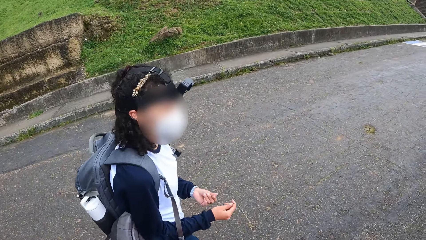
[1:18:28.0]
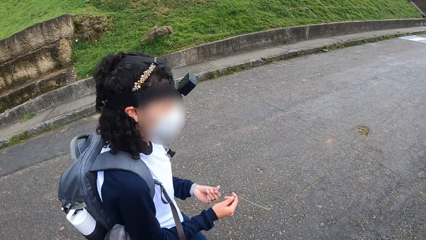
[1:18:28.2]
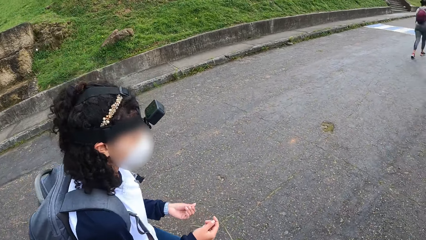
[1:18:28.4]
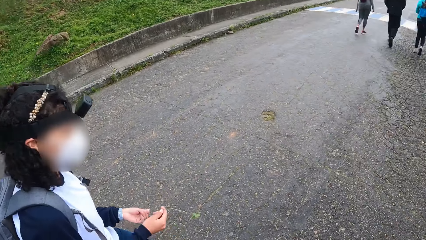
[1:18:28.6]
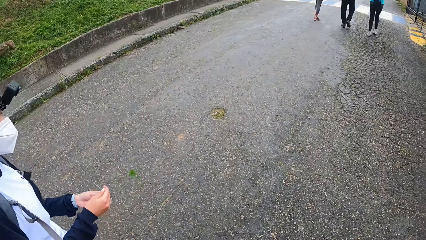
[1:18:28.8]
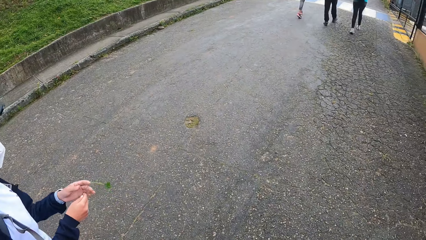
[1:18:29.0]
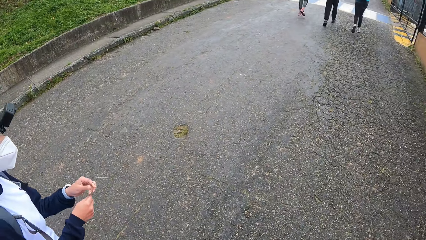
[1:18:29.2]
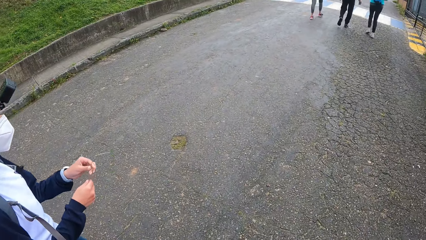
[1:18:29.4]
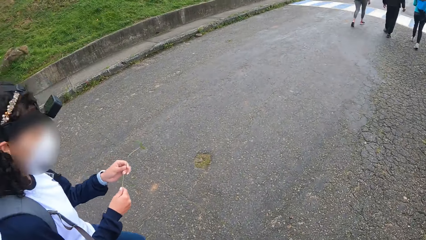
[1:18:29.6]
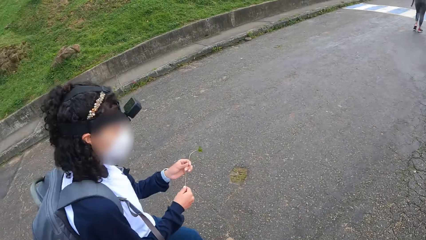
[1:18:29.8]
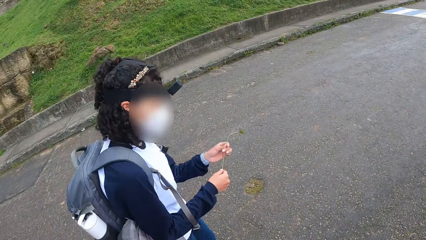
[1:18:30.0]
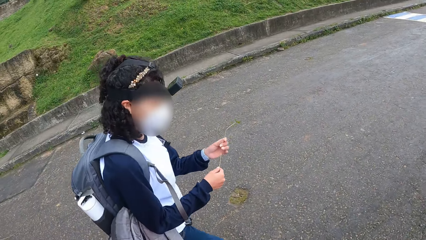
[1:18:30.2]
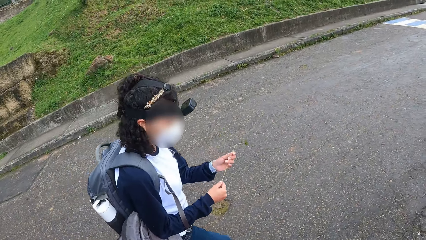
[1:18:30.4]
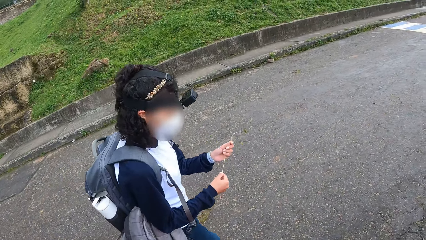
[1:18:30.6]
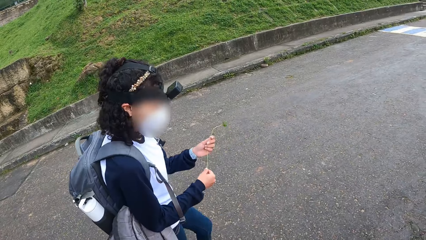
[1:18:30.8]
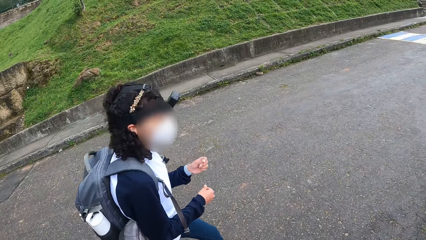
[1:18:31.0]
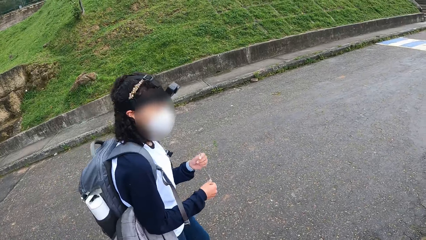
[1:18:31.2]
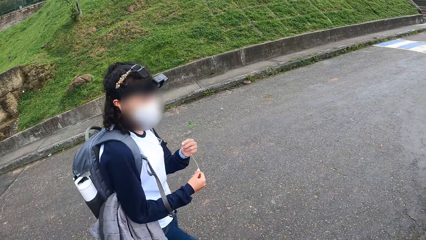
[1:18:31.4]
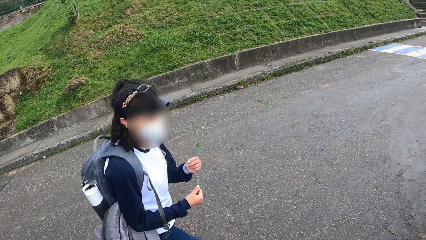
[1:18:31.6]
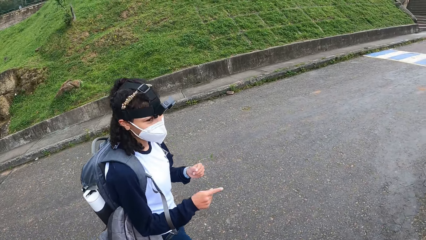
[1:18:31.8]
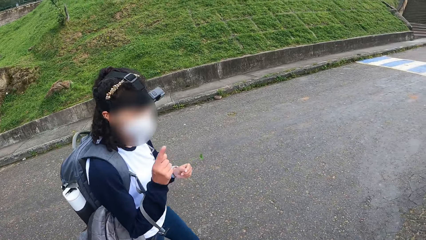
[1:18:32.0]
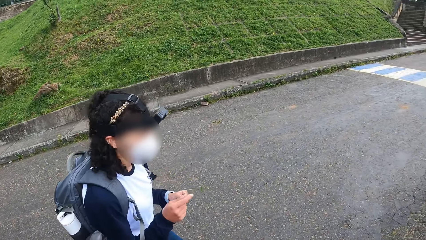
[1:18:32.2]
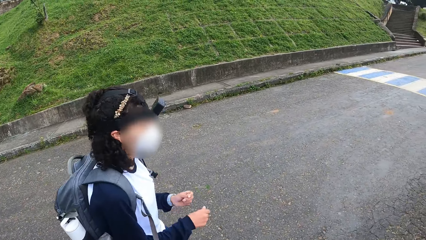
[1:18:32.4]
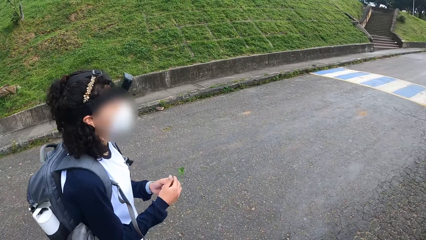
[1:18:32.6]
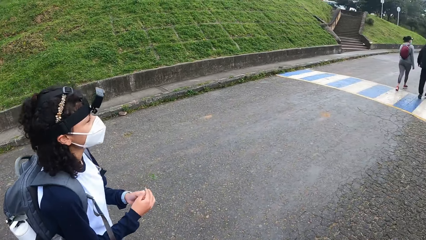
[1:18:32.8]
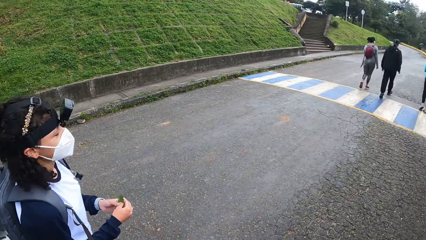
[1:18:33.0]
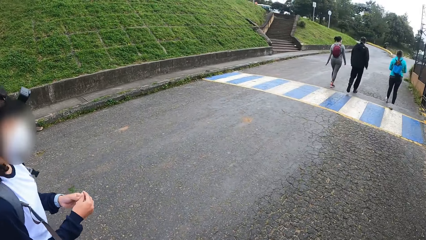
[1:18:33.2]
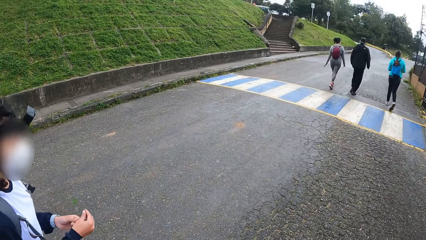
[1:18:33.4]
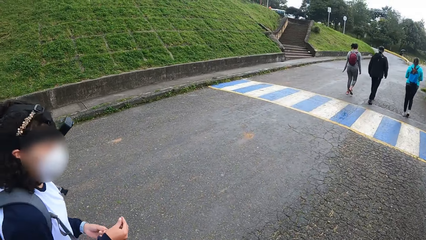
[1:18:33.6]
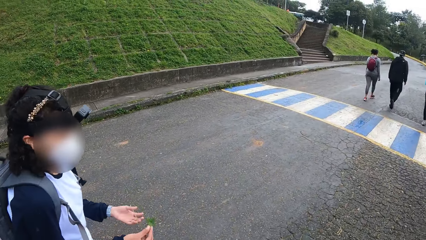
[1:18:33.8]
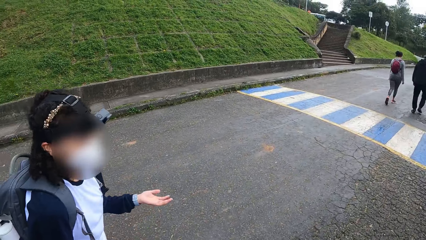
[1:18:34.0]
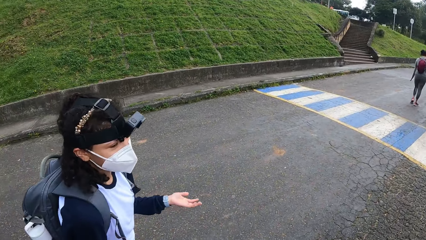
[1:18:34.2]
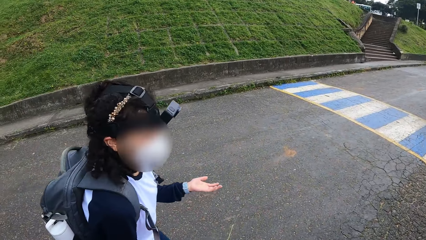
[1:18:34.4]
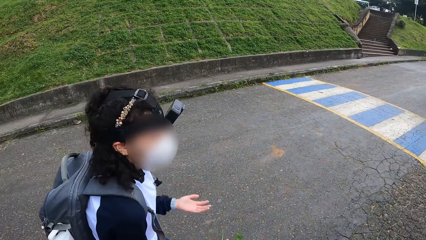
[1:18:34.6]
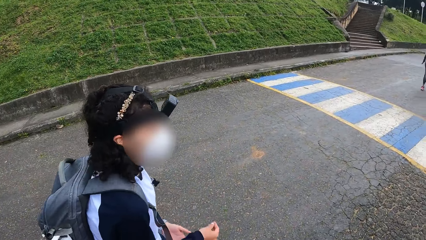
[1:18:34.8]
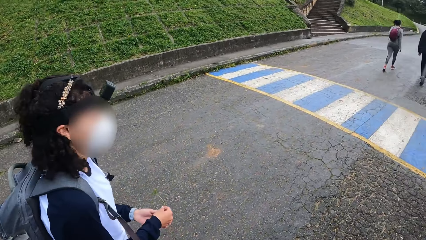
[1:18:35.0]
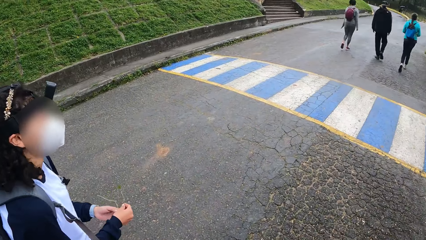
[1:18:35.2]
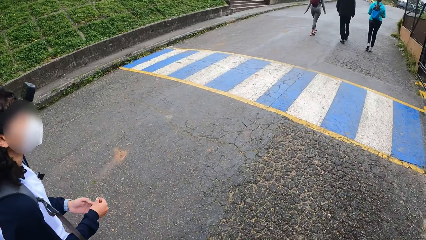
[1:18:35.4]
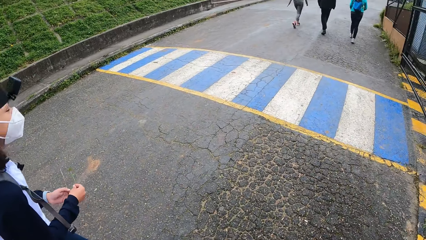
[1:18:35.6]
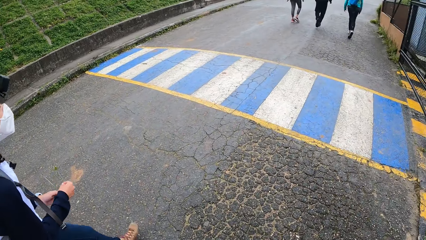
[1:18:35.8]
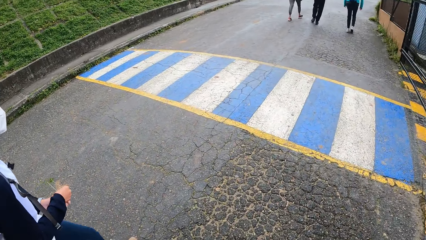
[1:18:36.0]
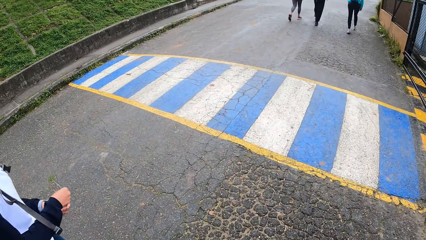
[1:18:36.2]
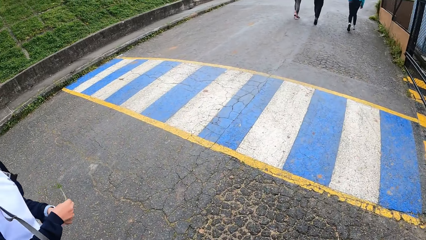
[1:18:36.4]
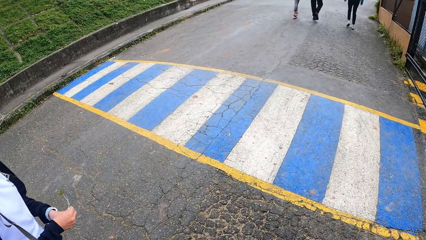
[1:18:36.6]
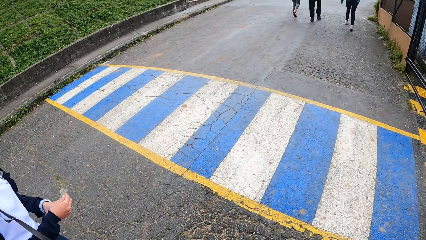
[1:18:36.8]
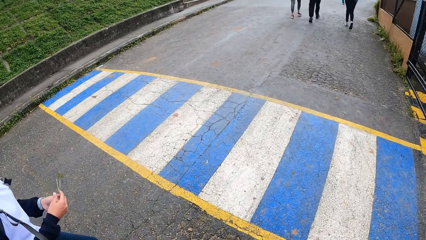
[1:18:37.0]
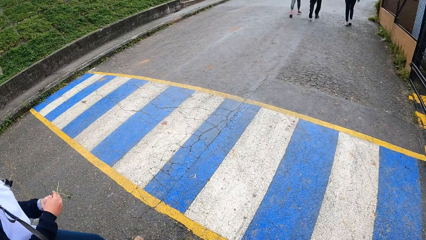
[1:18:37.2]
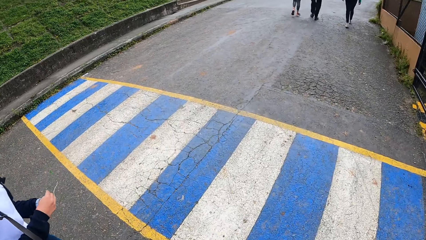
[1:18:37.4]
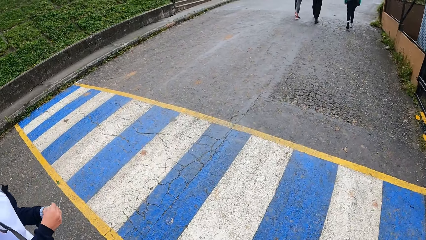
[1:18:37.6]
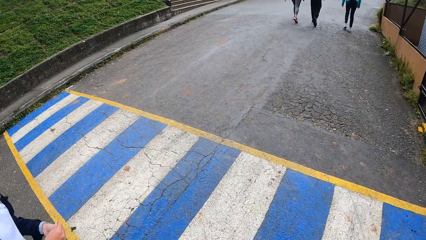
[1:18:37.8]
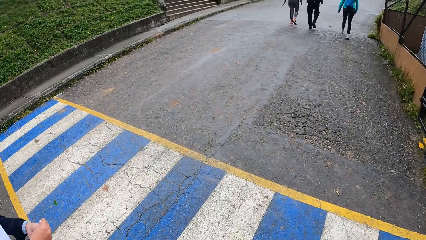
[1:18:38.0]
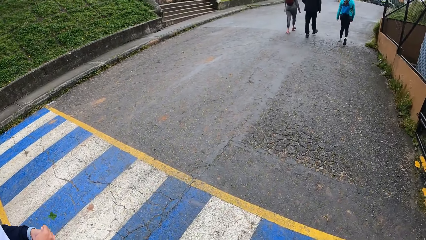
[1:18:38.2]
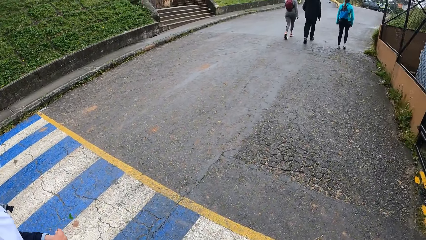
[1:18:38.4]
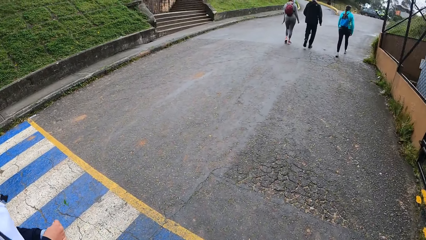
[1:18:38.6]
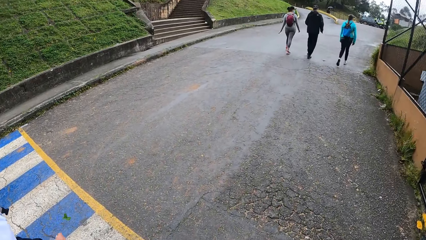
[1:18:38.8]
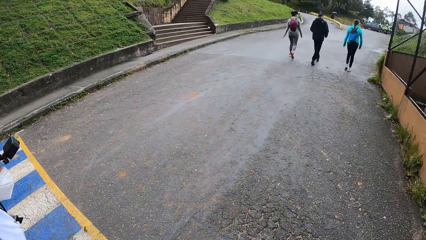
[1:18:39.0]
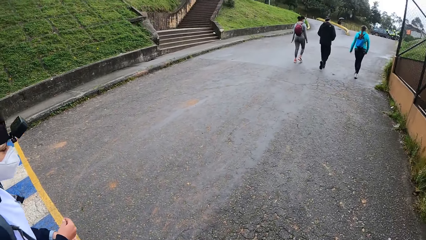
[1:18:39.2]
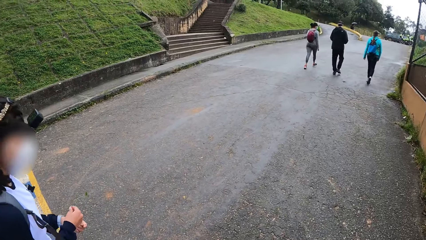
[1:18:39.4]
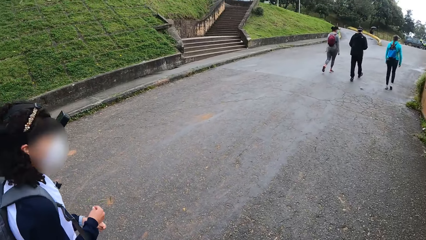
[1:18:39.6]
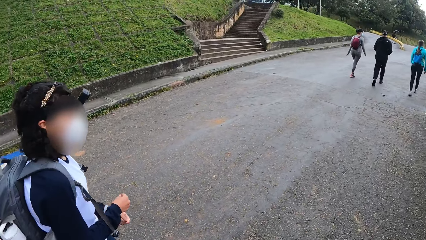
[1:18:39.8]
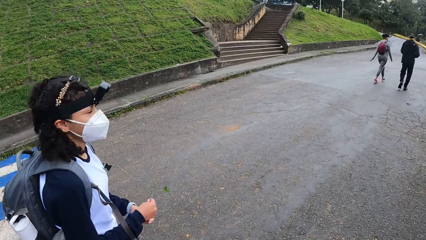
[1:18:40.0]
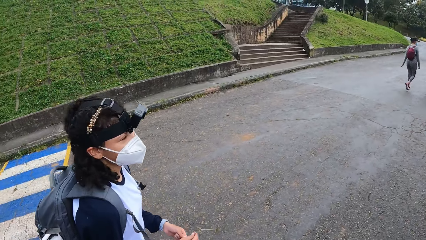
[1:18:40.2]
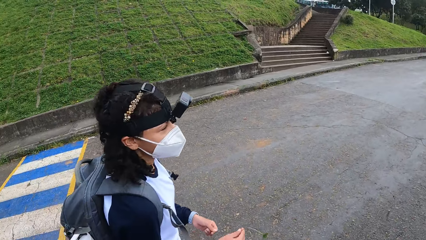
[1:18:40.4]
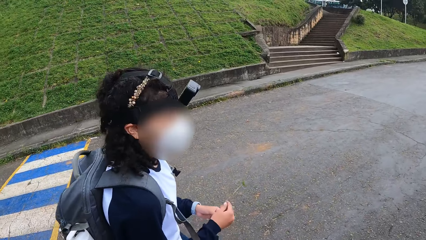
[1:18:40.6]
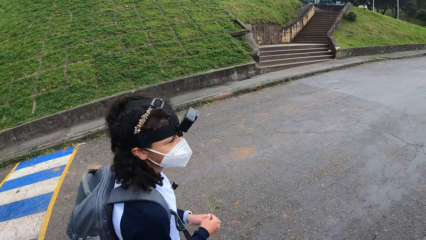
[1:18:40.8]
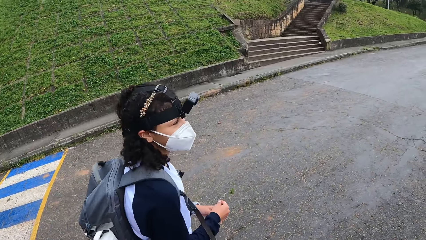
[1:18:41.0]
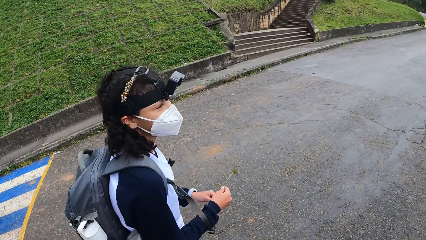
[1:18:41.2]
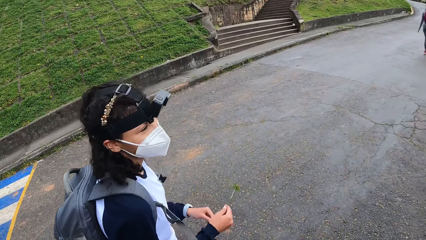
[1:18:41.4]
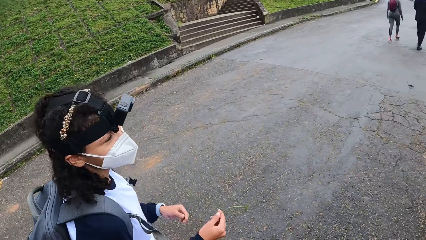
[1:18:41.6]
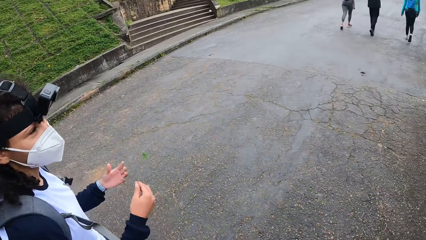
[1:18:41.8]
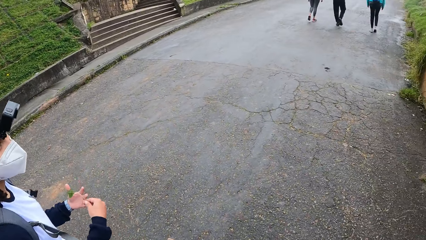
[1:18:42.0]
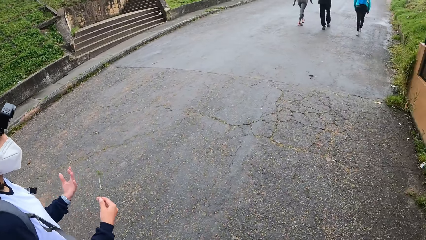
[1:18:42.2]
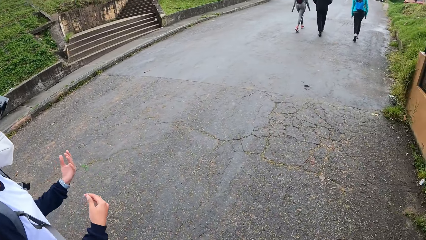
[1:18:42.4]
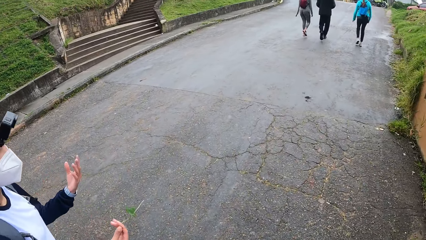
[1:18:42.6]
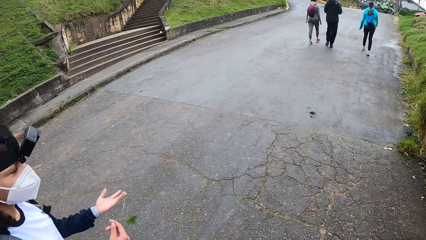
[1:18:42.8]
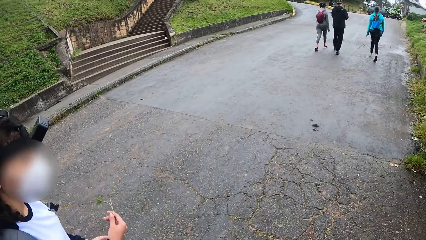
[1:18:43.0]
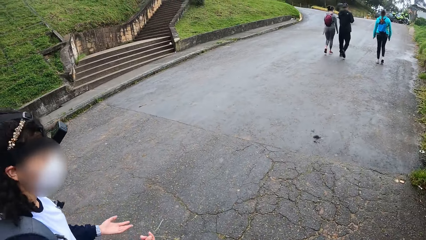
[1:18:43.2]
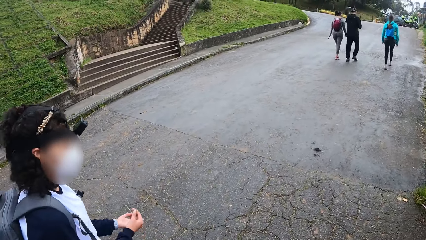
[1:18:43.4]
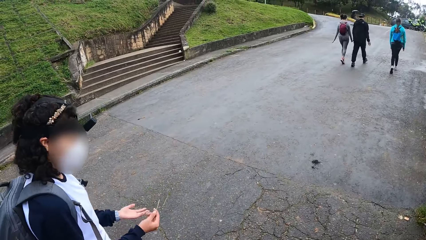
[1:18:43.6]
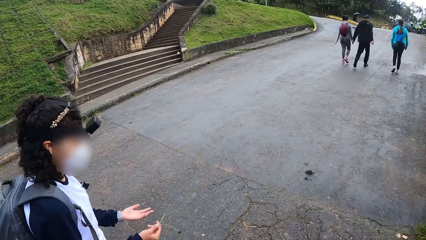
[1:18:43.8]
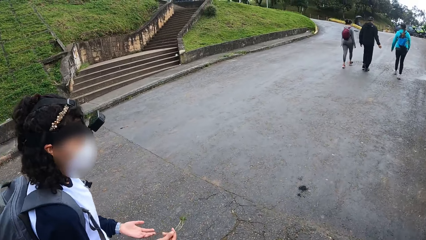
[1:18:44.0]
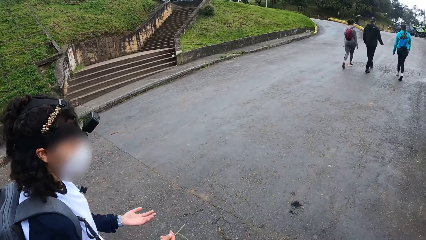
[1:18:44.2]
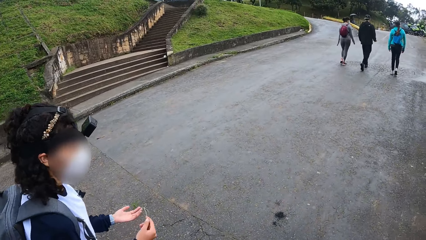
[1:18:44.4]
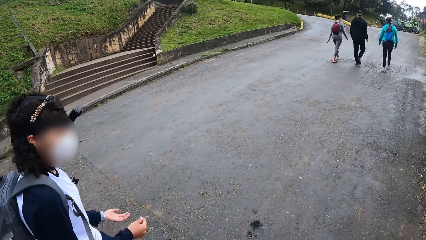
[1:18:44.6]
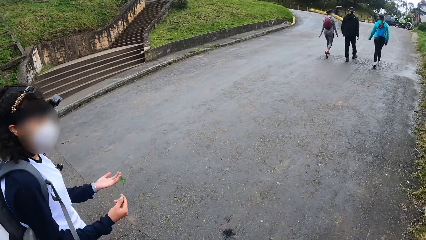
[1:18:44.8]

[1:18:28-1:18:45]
The woman gestures with her right hand. The camera wearer walks on the road. The woman gestures with both hands and holds the plant in both hands. The camera wearer walks on the road. The woman gestures with both hands. The camera wearer walks on the road.
